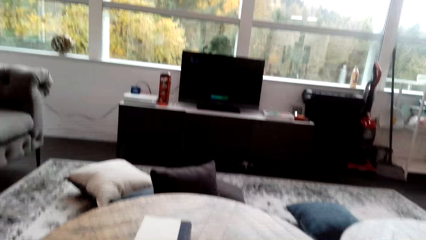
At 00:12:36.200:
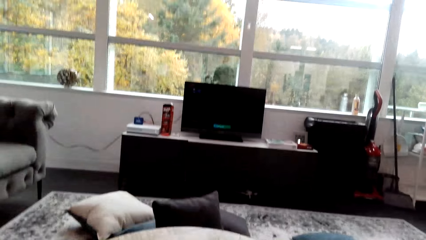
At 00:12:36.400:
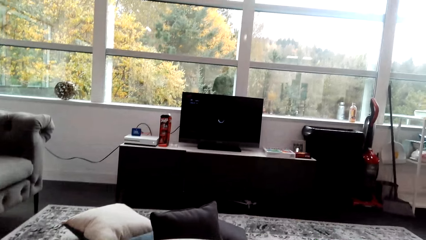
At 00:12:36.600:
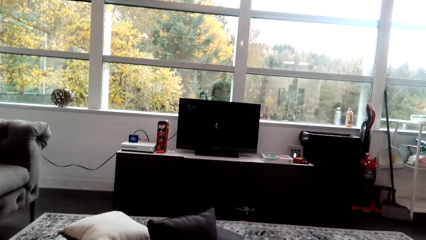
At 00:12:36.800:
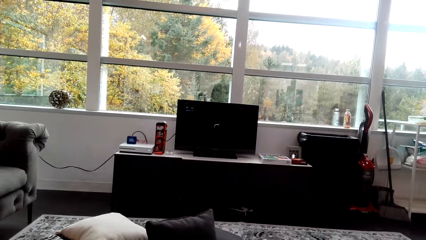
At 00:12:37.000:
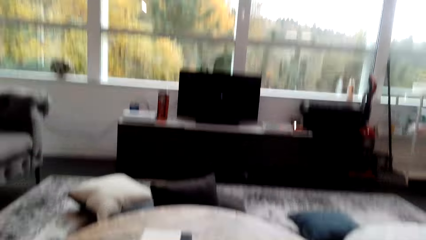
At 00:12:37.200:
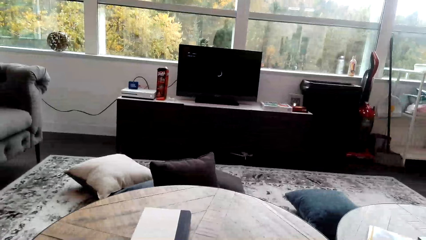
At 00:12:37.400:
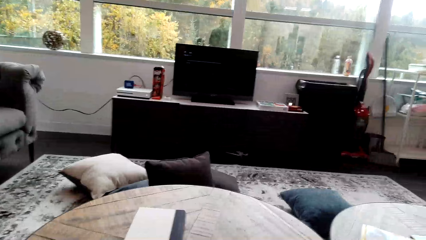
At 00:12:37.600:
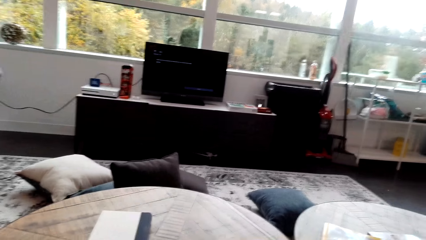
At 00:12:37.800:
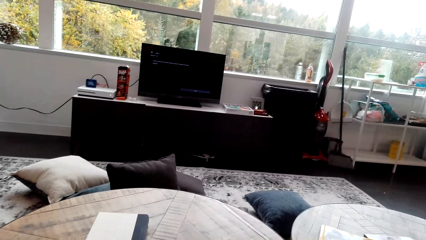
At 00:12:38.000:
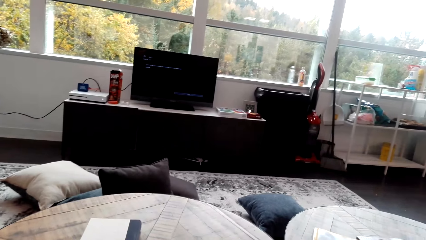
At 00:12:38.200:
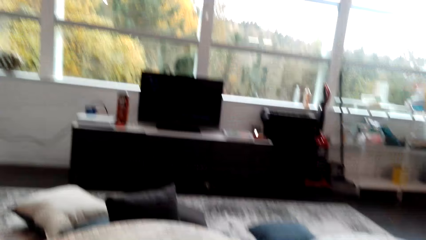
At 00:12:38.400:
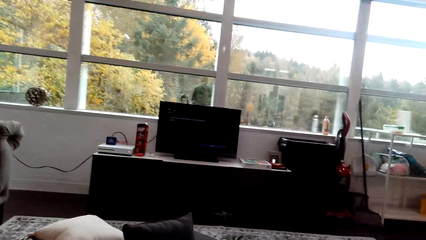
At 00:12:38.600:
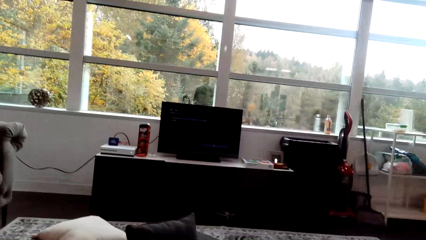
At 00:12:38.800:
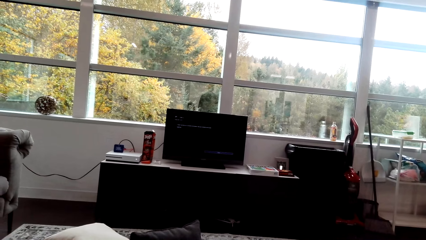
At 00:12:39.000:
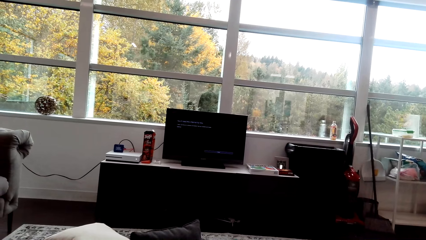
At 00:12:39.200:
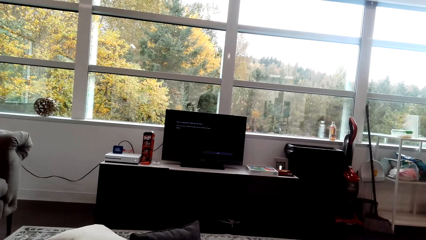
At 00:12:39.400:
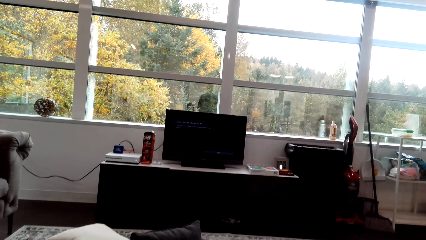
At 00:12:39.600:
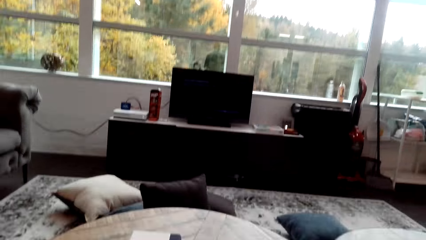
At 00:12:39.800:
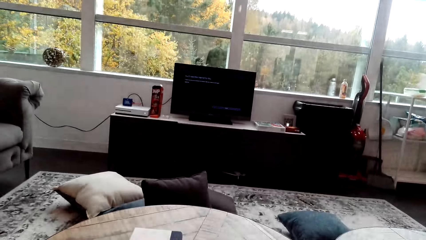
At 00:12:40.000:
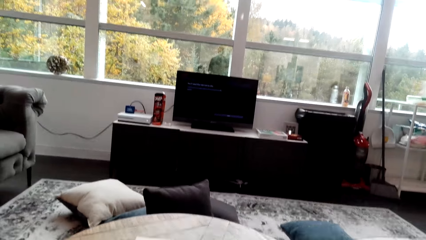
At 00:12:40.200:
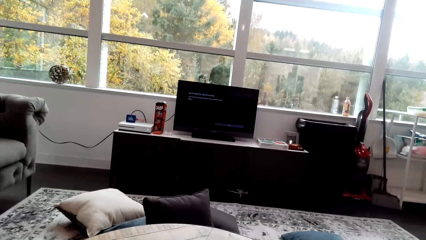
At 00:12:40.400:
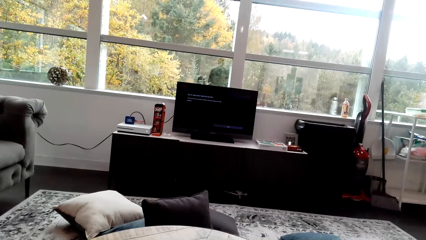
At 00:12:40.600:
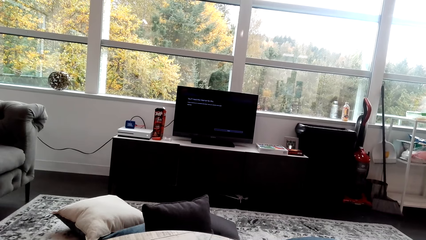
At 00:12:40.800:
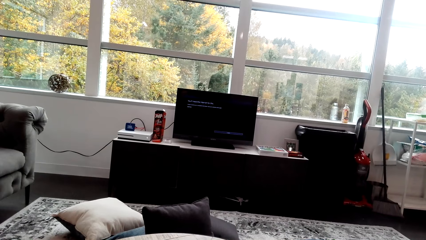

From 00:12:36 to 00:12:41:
The camera wearer operates the television.

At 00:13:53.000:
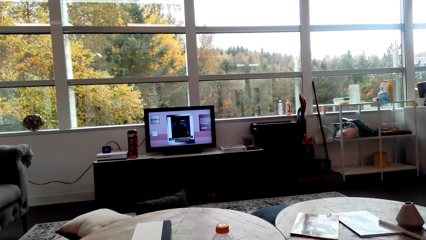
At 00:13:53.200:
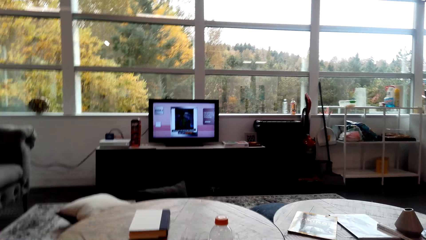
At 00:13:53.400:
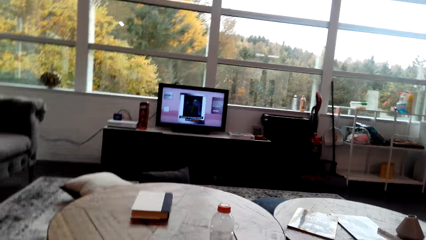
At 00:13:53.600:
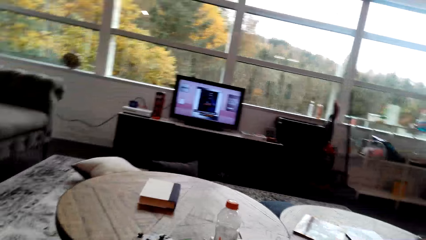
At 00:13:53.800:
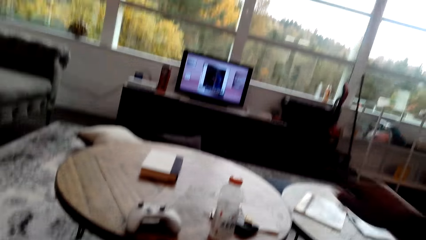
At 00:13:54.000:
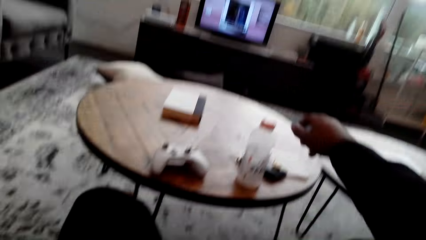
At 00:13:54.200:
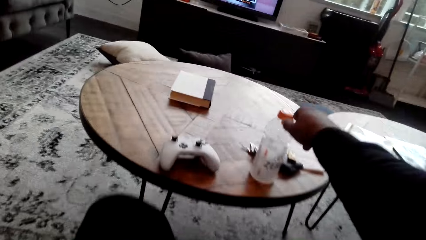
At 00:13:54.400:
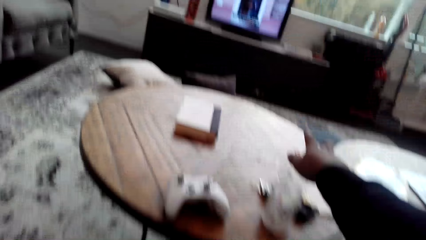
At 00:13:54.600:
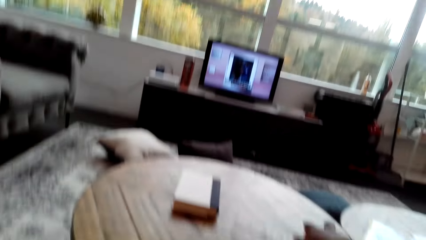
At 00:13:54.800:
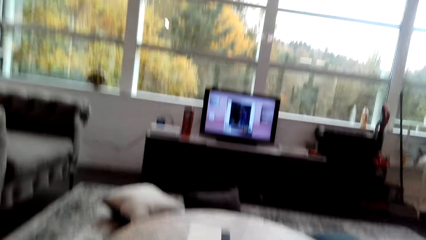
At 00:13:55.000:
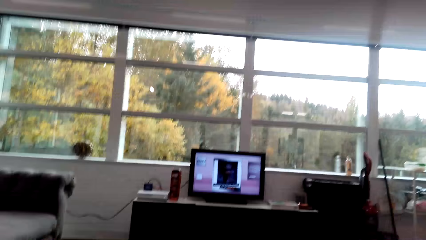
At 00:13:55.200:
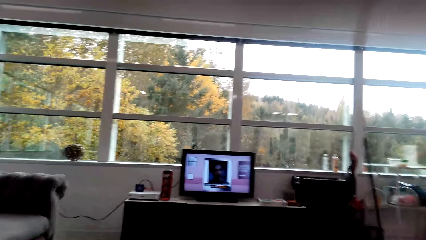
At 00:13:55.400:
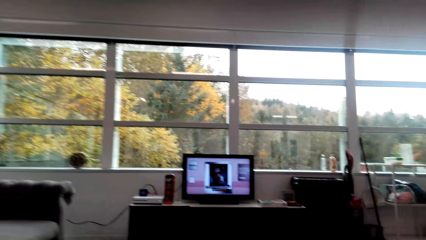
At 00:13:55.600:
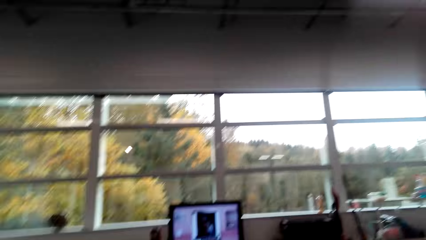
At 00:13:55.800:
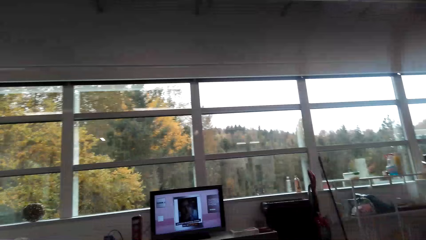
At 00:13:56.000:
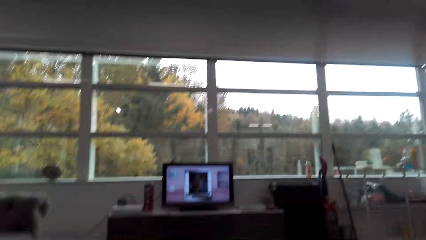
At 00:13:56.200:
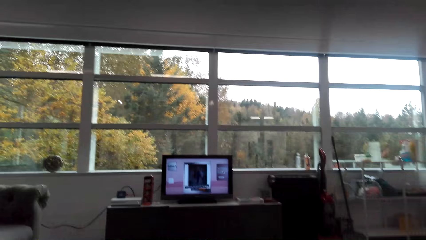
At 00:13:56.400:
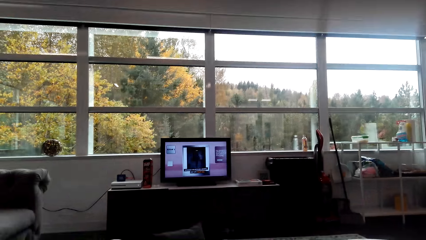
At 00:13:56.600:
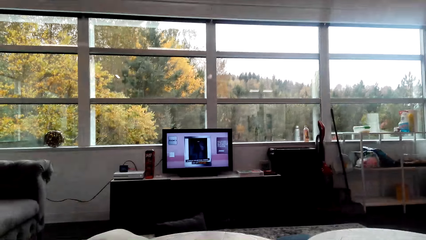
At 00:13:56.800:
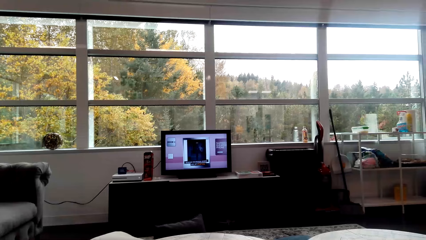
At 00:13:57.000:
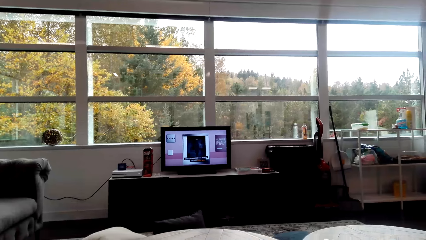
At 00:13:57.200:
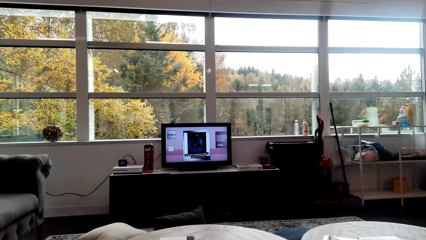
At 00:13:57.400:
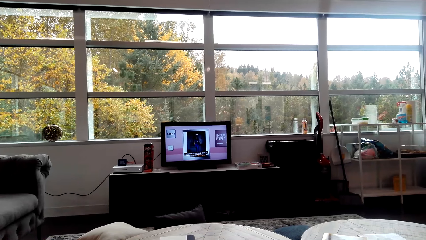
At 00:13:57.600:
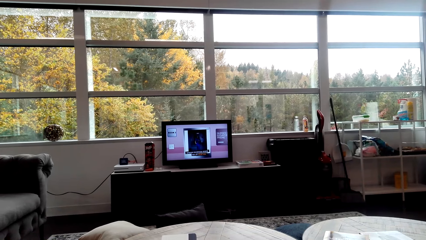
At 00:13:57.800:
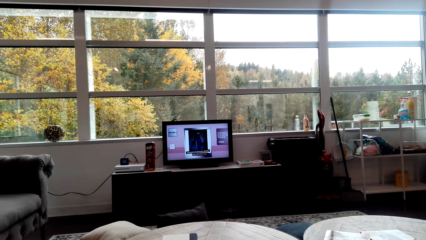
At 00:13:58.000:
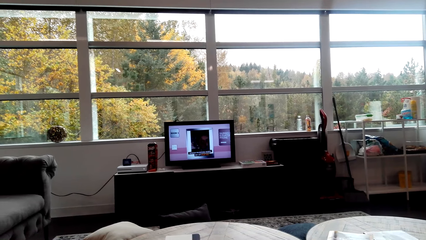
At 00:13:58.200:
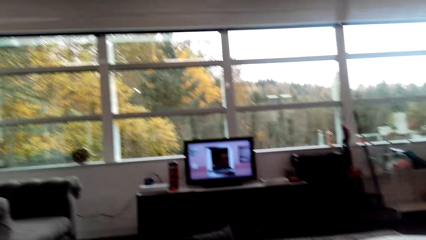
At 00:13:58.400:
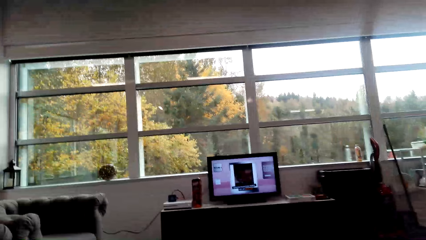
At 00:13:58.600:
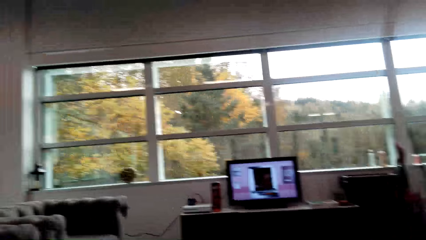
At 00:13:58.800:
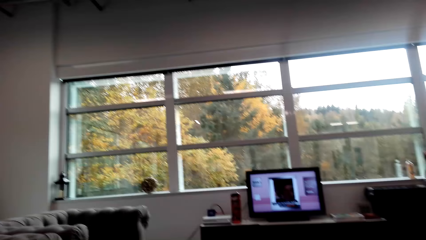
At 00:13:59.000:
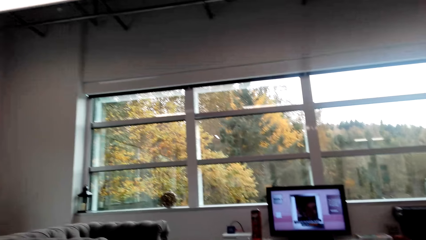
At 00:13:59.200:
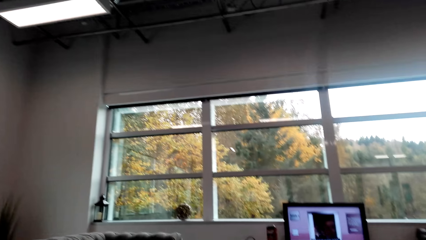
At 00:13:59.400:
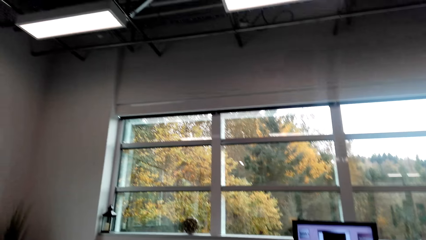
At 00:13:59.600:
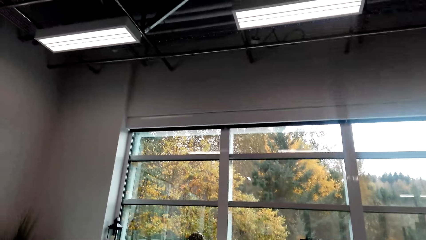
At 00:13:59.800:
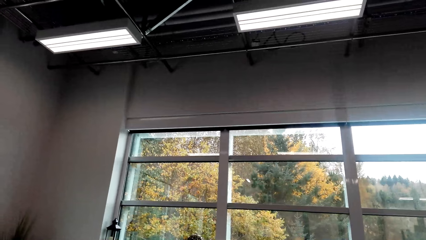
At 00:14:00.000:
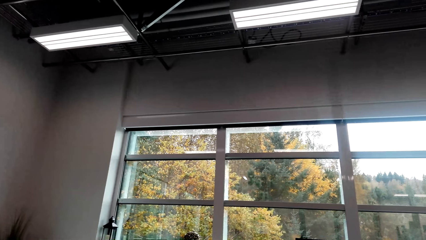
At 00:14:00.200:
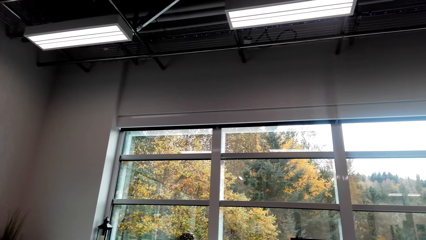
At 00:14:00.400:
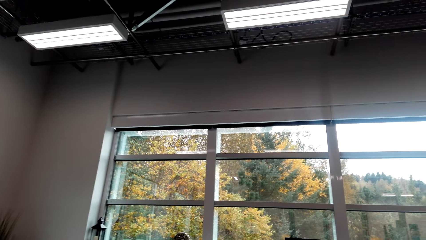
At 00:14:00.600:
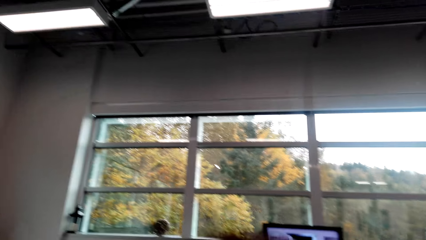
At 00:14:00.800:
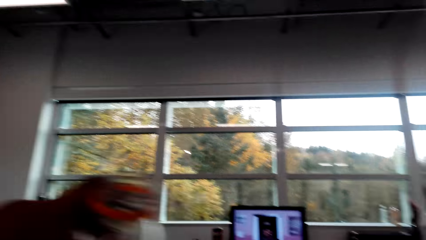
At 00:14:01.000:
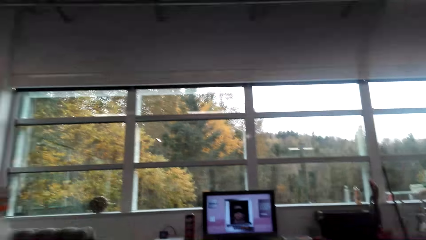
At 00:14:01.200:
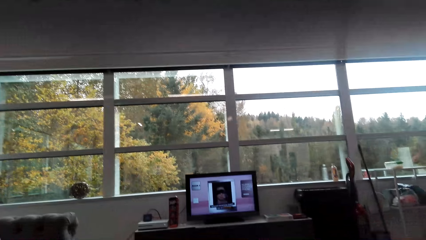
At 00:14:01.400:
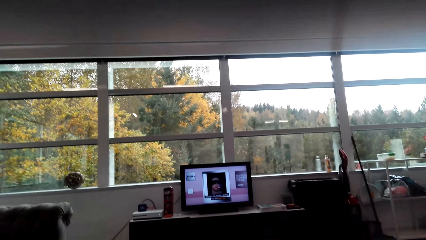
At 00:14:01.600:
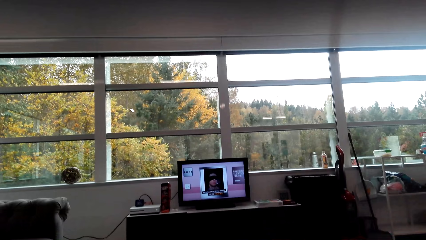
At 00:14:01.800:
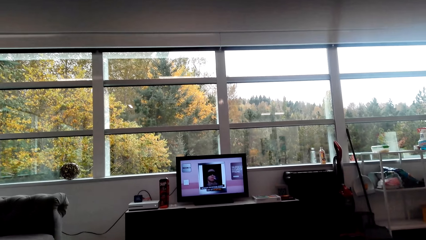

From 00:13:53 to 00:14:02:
The camera wearer picks up the bottle. They watch the television.

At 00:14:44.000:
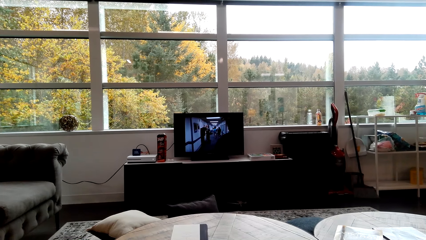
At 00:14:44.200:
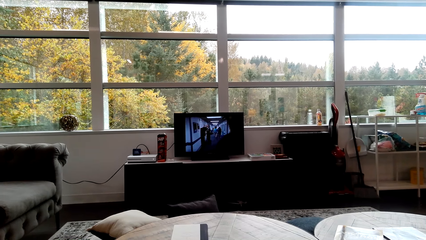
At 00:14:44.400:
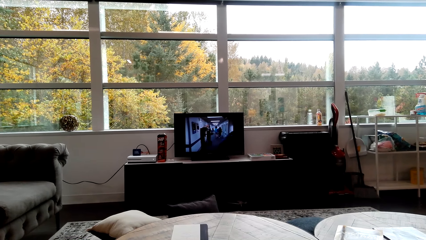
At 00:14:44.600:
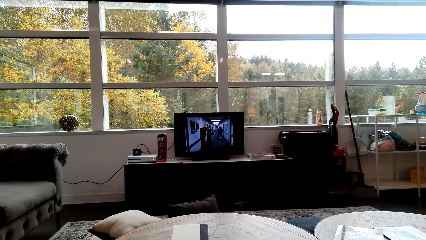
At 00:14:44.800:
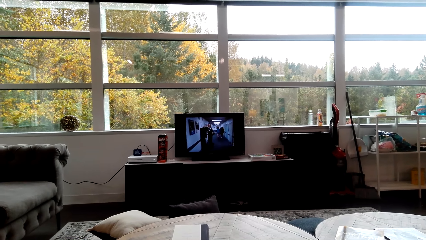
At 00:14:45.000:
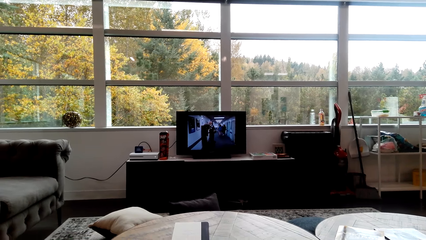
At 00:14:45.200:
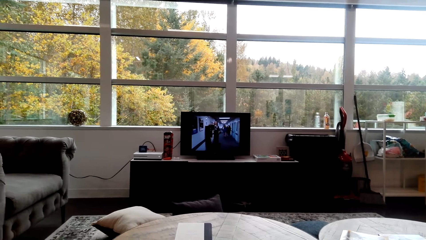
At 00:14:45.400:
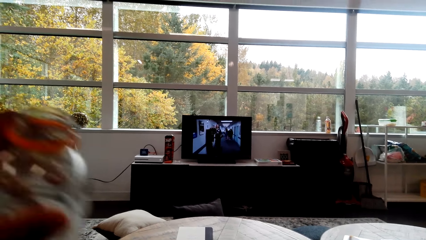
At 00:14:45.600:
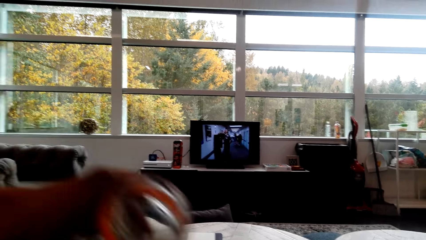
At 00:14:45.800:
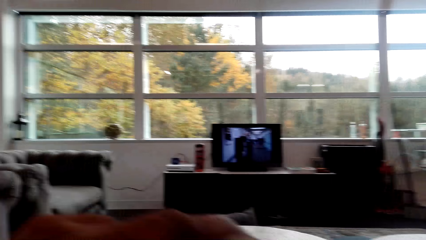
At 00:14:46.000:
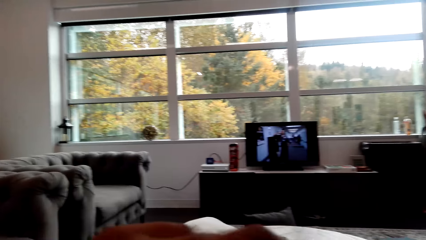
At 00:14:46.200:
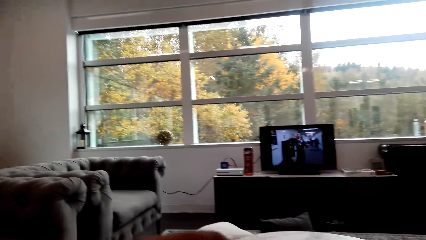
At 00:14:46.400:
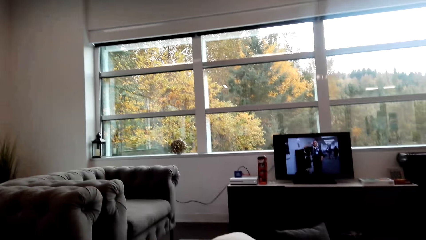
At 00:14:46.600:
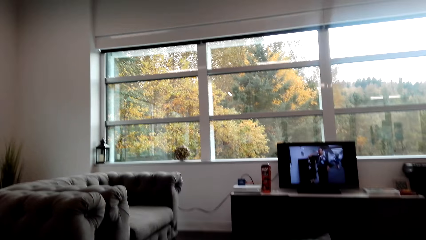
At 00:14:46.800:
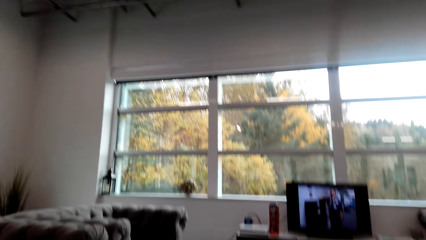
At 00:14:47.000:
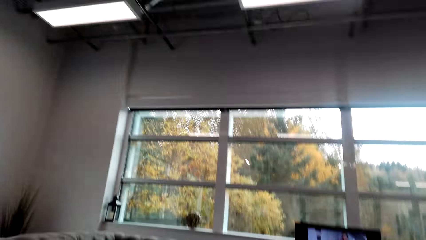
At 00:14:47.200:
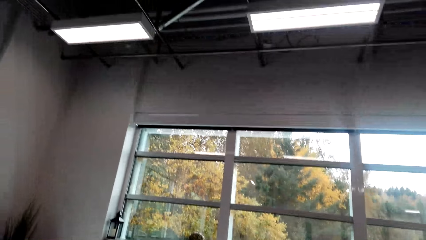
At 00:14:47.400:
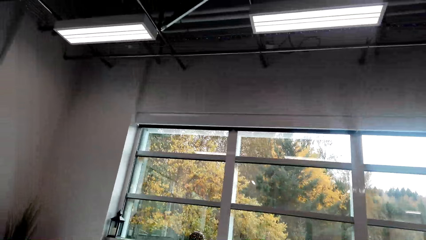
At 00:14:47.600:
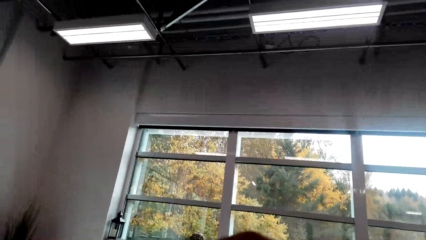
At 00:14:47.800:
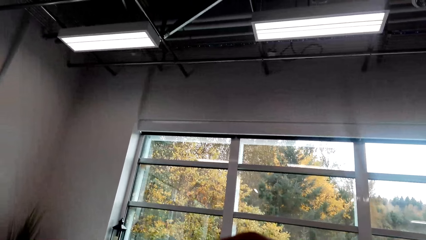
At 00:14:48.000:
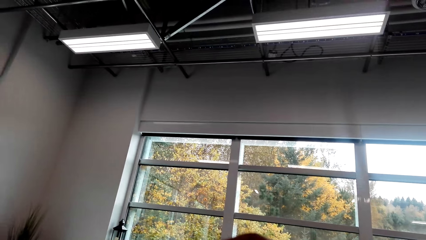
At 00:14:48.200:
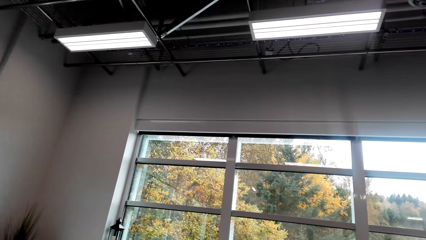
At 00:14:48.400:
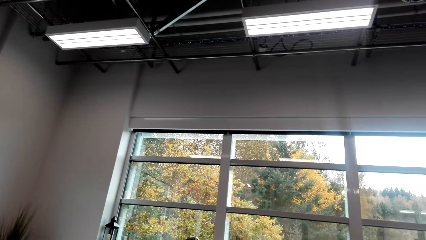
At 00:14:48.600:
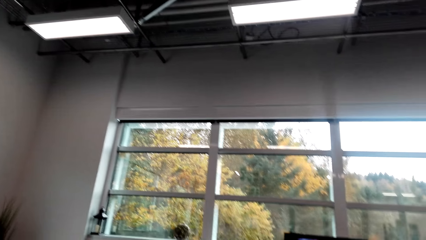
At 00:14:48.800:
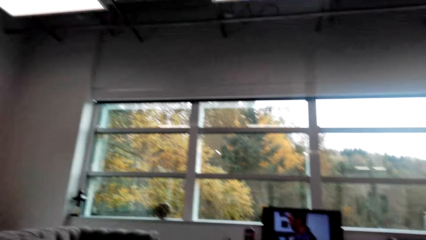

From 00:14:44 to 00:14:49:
The camera wearer drinks water from the bottle.
